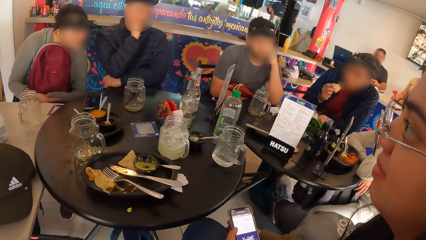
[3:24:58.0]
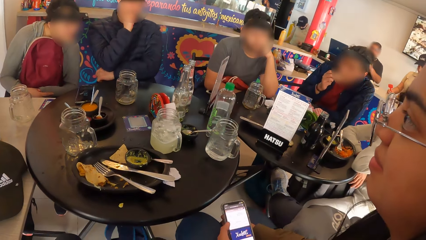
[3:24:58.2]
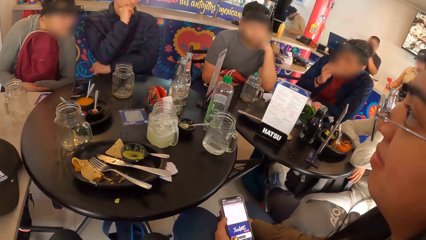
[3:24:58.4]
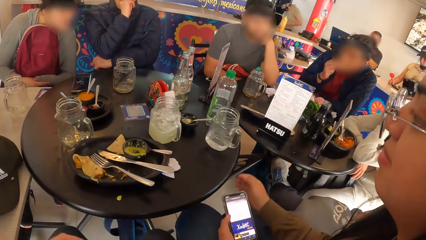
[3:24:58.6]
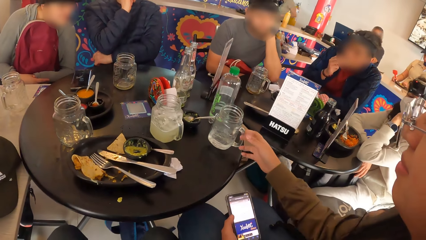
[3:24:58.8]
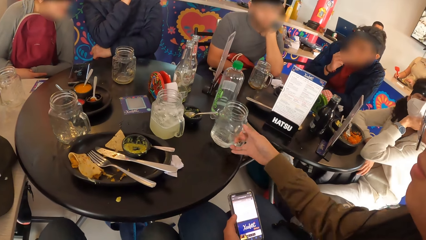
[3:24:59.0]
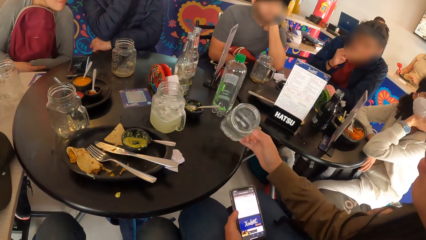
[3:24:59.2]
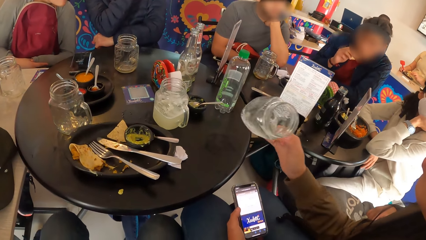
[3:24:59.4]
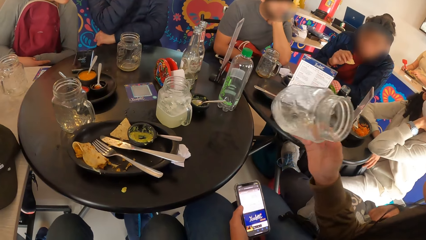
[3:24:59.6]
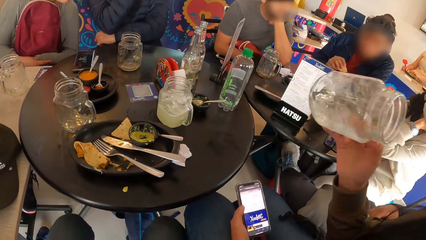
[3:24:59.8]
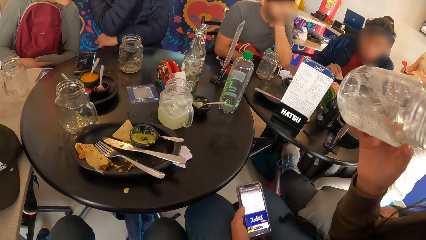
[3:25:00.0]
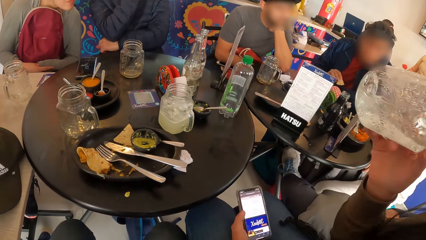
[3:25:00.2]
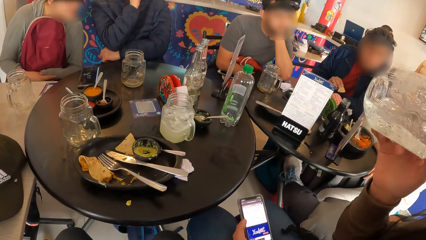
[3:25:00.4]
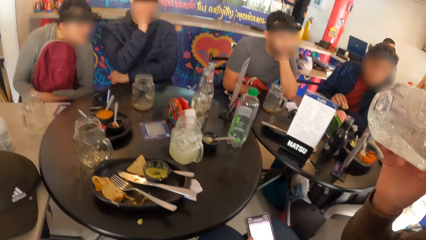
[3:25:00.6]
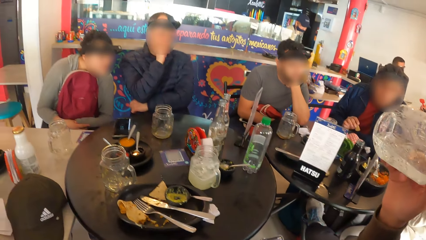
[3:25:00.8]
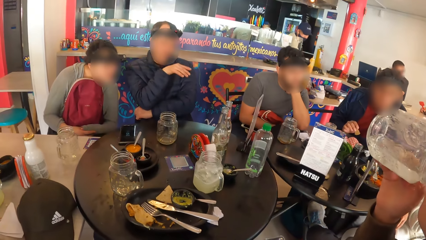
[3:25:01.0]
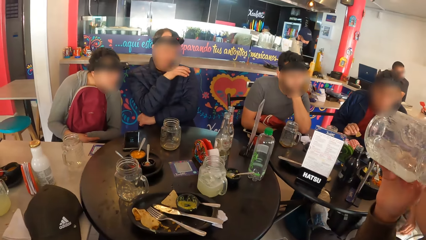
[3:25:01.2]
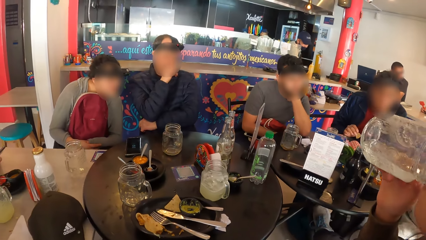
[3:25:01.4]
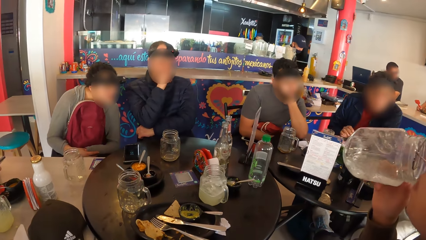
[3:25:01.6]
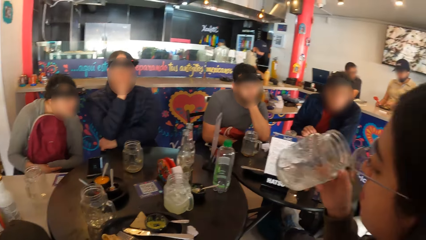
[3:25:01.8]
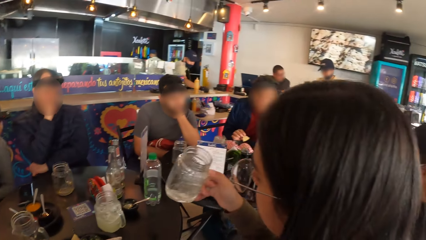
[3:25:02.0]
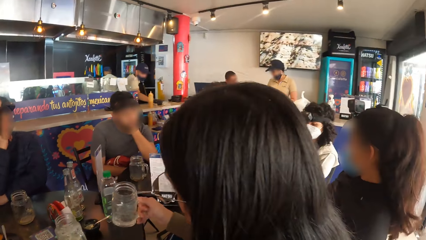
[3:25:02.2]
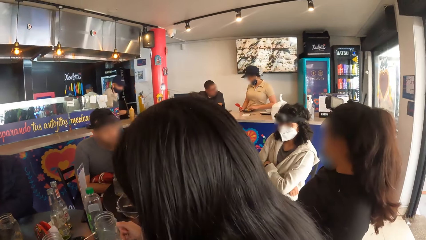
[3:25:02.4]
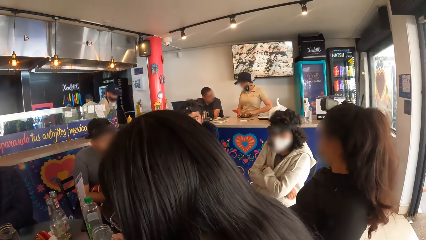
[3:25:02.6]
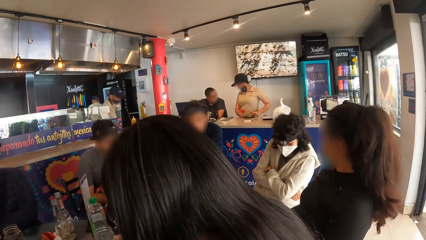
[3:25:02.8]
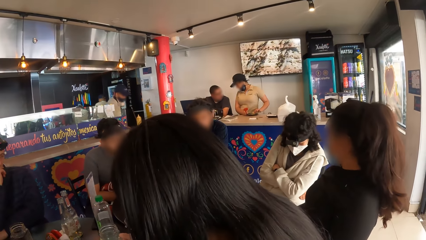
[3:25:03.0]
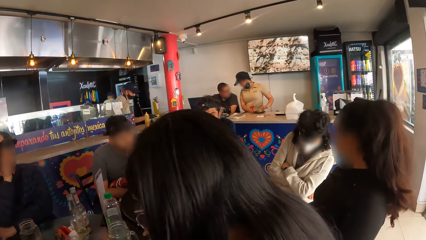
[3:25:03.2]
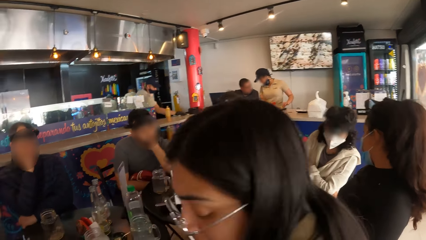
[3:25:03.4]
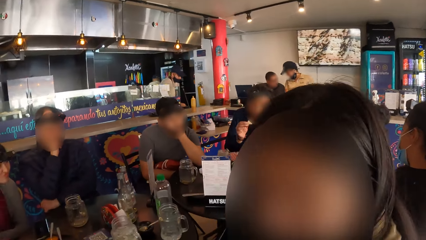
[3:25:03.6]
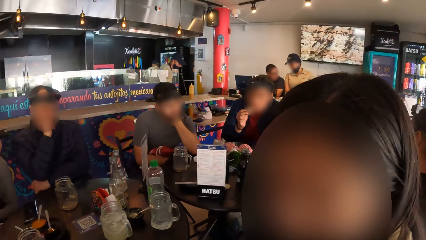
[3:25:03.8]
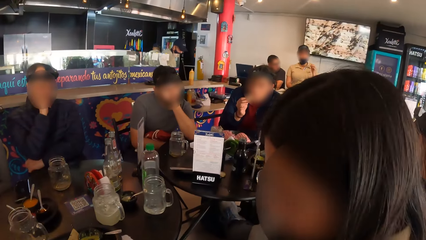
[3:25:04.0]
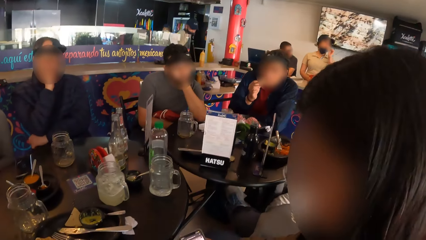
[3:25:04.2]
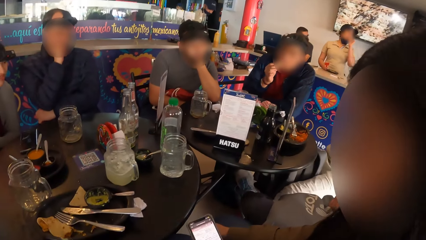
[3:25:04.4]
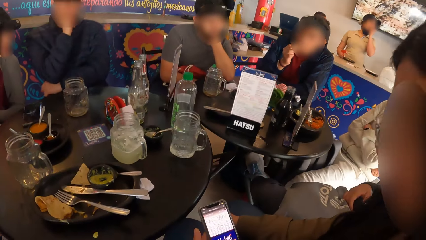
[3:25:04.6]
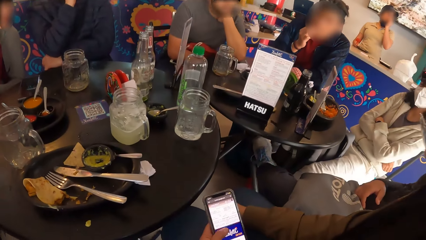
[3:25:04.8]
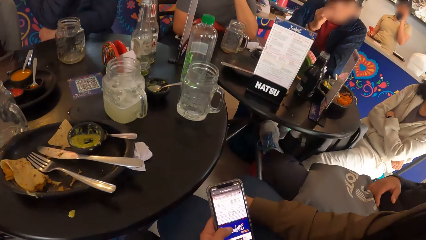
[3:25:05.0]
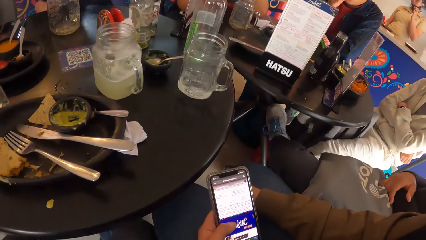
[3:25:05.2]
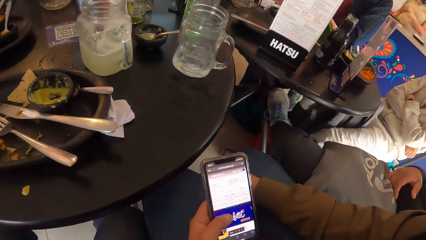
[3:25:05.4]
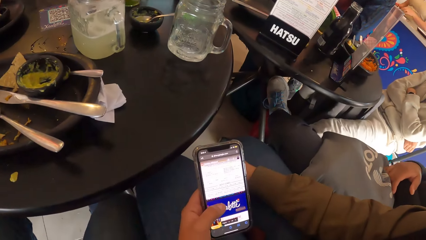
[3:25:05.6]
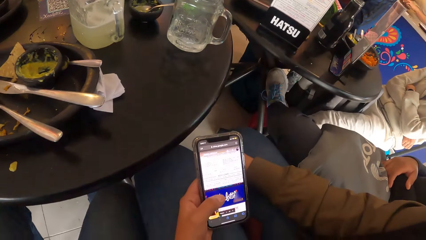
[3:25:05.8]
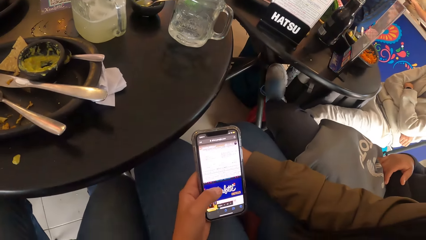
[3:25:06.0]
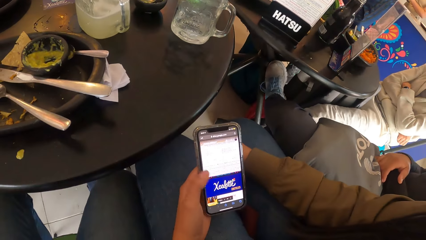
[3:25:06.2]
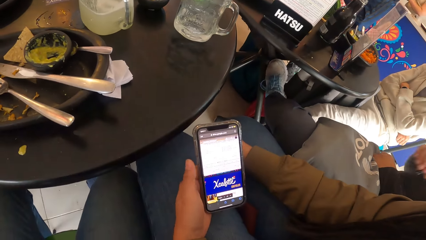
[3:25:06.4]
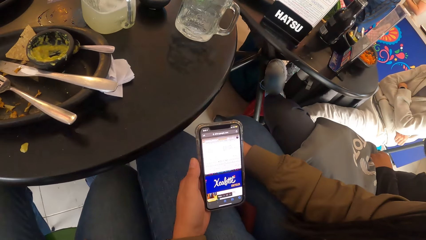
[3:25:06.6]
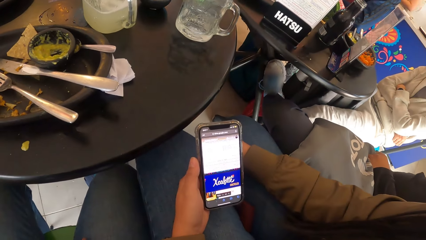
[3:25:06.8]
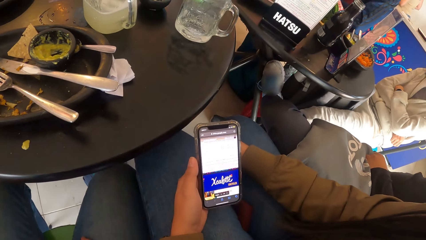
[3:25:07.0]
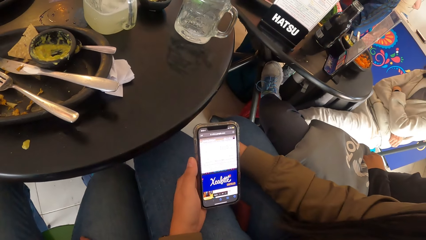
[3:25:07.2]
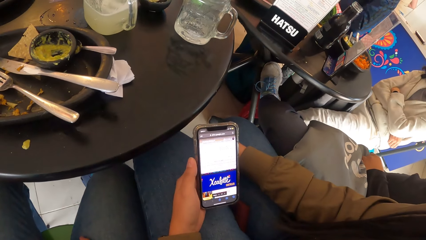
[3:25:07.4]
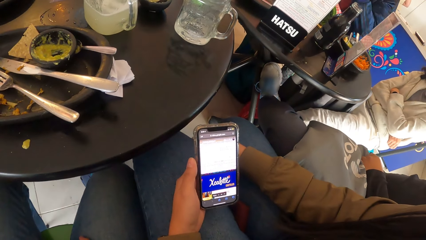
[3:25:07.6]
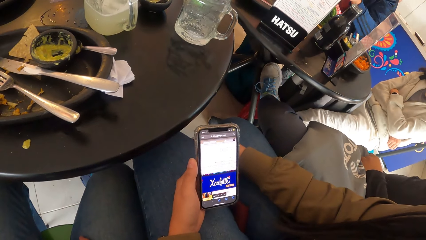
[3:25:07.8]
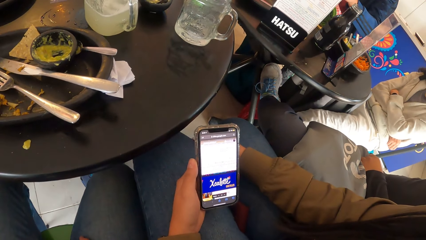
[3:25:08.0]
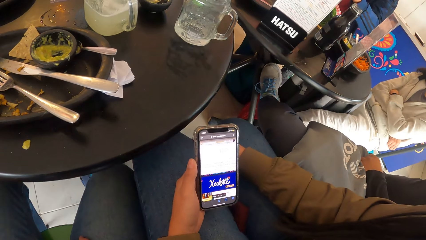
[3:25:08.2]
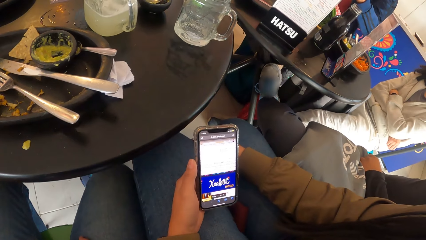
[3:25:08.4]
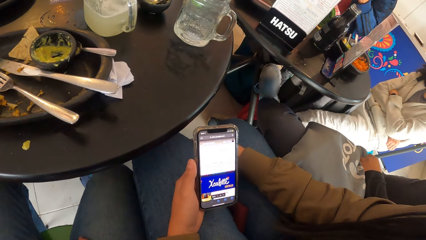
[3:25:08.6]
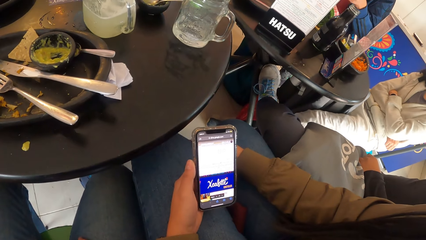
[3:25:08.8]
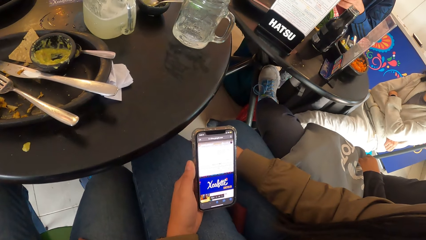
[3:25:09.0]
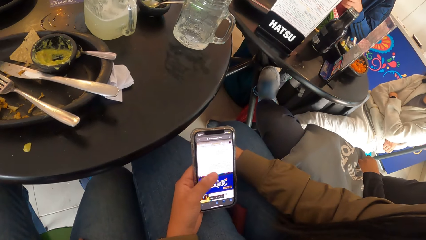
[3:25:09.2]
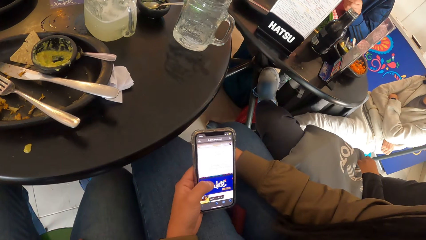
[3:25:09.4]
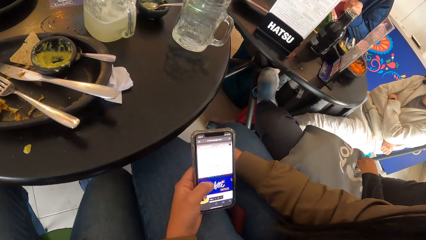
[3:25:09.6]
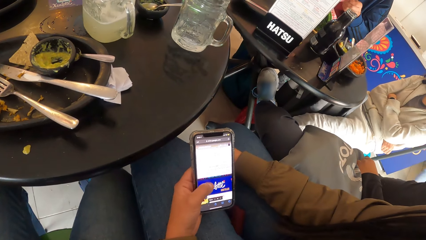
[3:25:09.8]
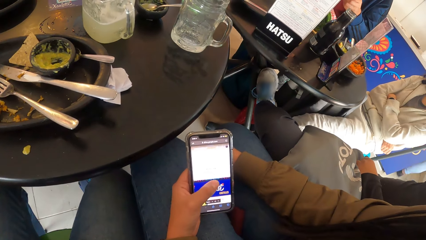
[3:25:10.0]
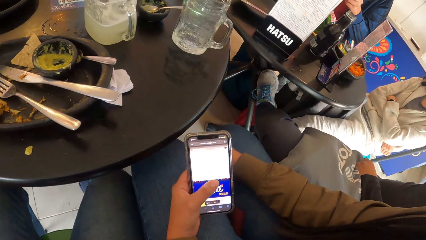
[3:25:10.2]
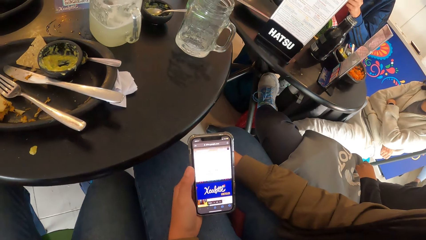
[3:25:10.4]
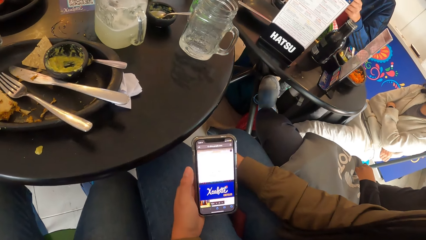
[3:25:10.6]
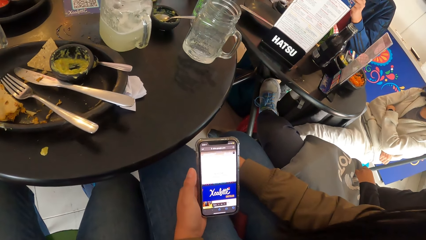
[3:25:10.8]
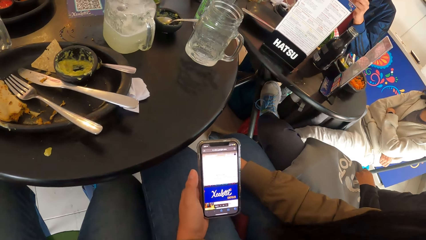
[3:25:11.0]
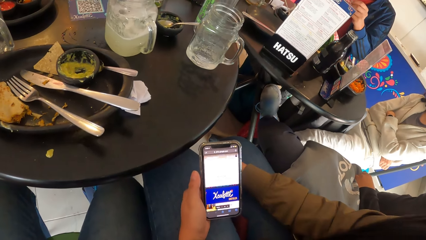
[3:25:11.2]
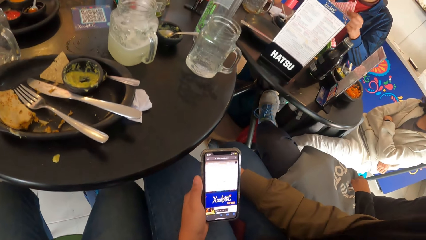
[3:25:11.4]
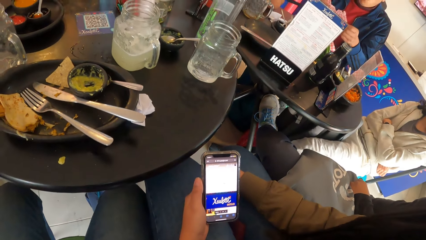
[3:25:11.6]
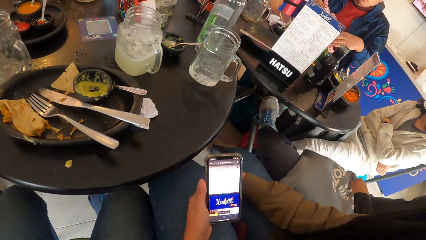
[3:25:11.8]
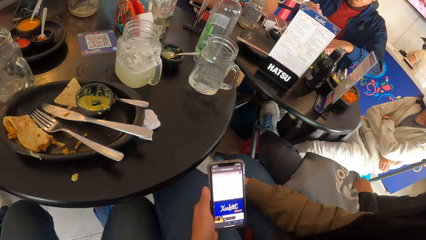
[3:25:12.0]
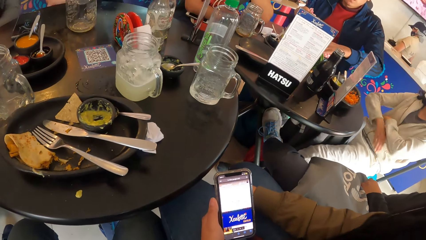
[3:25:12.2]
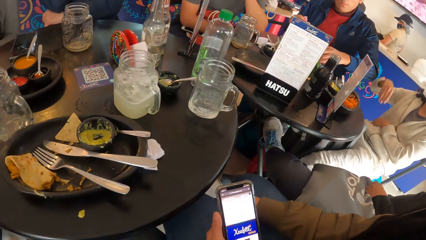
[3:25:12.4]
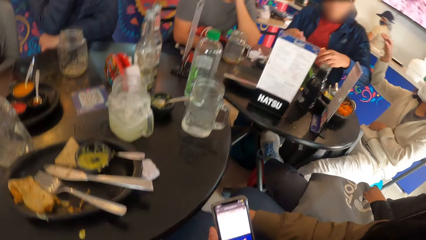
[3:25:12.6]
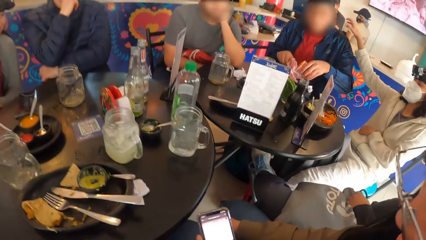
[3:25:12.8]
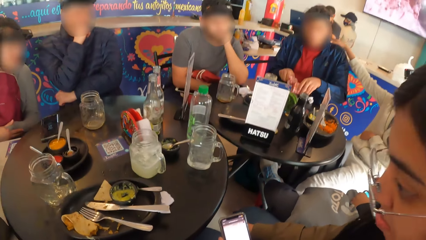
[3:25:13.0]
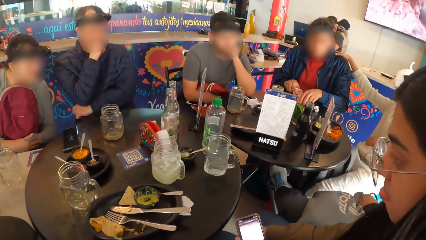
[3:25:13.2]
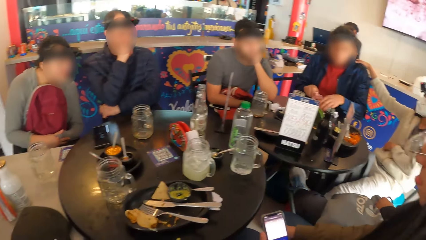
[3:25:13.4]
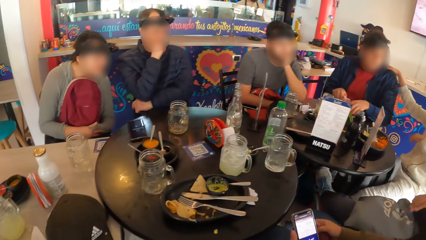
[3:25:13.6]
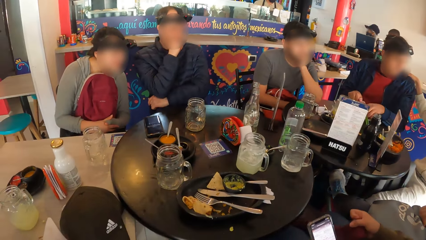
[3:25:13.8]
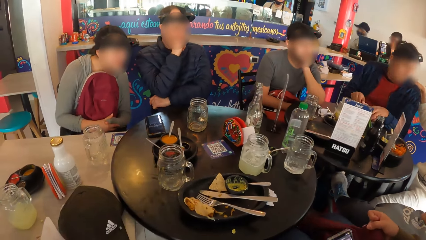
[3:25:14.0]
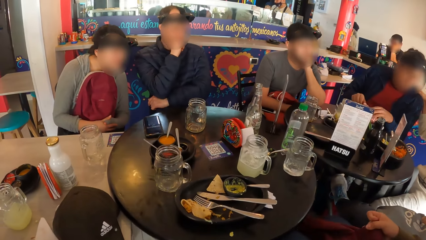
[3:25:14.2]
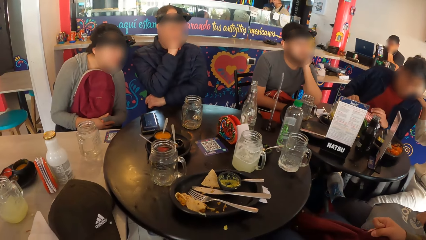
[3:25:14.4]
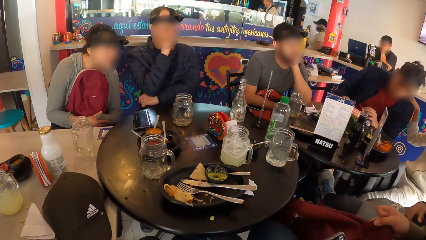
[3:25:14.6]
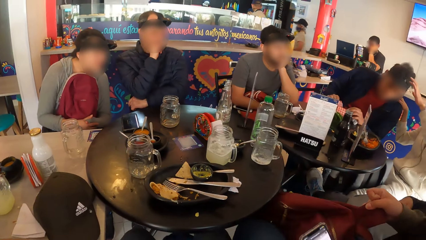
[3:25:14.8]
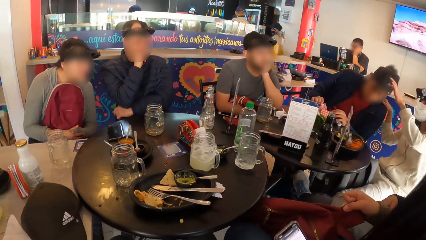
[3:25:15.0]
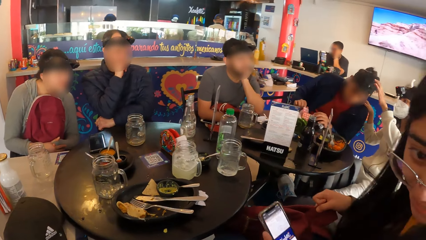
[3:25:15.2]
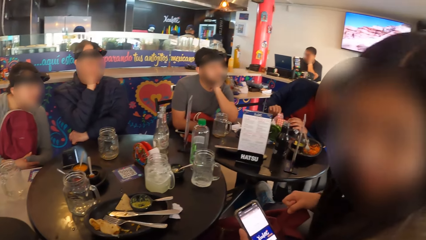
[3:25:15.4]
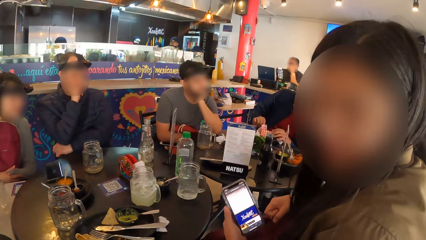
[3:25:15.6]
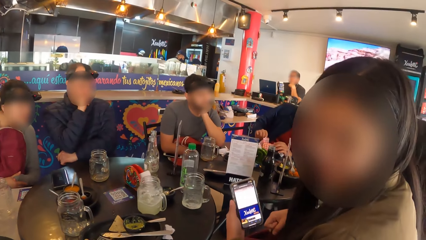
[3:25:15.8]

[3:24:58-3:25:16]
A man puts food in his mouth with his right hand. A woman picks up the cup on the table with her right hand. She drinks from the cup in her right hand. Another woman interacts with a third woman. The first woman interacts with the camera wearer. She operates the phone with her left hand. The man unfolds a food wrap with both hands. The third woman places her right hand on the man's shoulder. The man unfolds the food wrap with both hands. The third woman interacts with the man.
